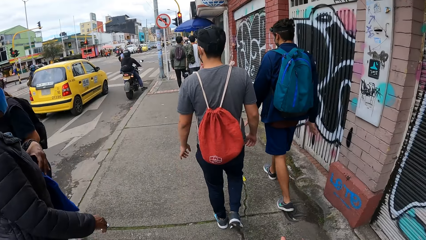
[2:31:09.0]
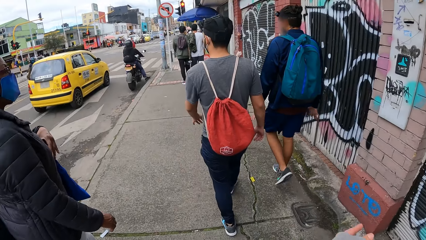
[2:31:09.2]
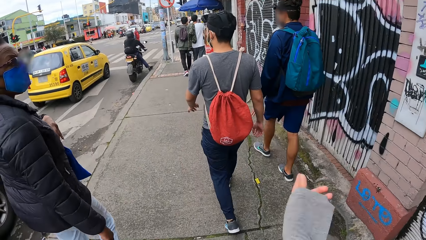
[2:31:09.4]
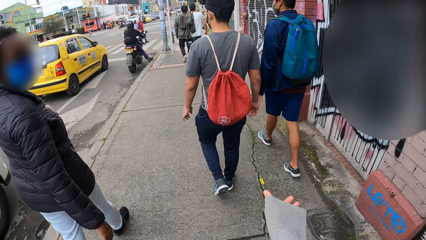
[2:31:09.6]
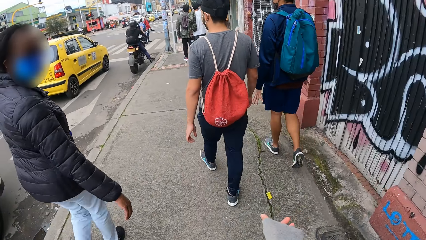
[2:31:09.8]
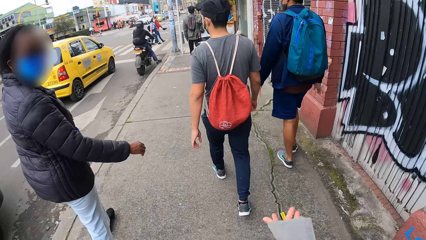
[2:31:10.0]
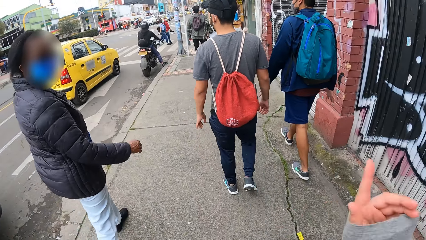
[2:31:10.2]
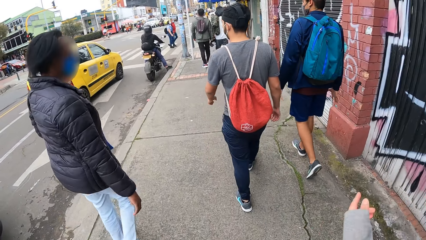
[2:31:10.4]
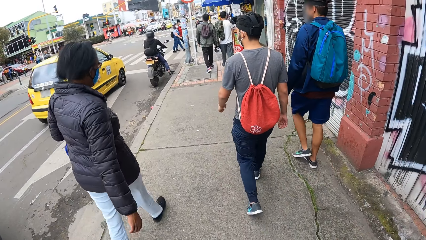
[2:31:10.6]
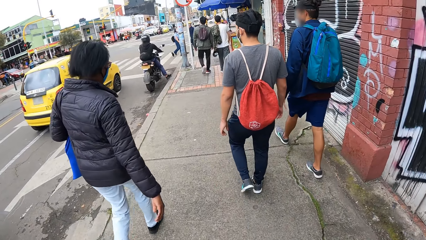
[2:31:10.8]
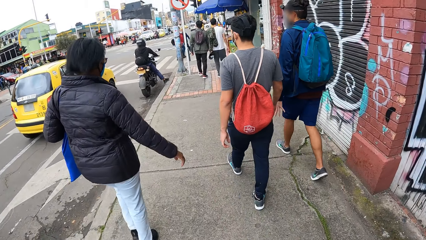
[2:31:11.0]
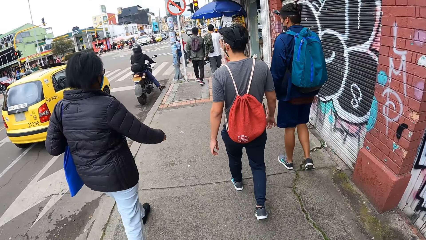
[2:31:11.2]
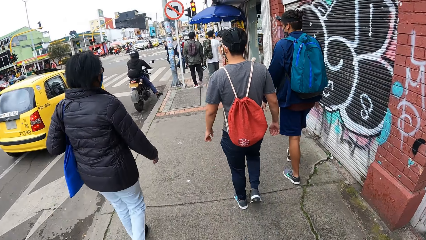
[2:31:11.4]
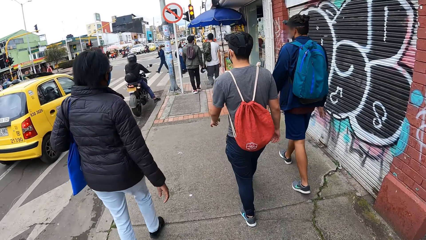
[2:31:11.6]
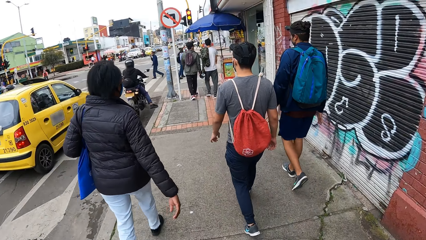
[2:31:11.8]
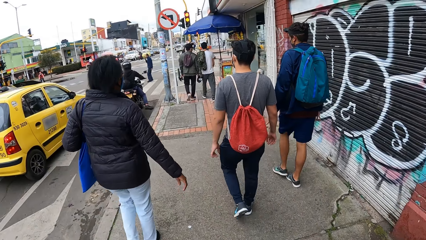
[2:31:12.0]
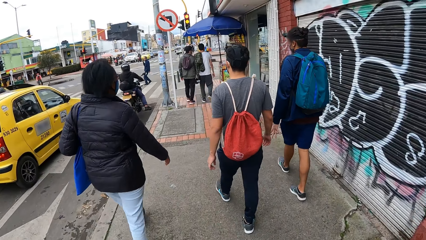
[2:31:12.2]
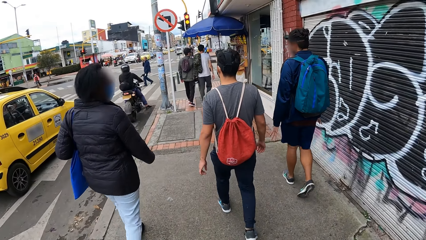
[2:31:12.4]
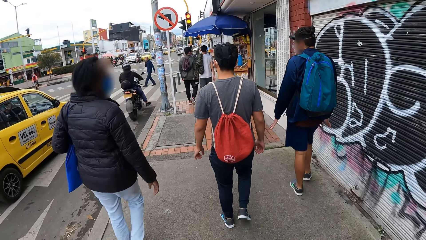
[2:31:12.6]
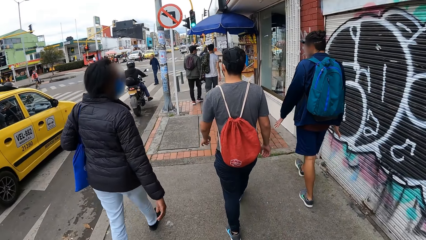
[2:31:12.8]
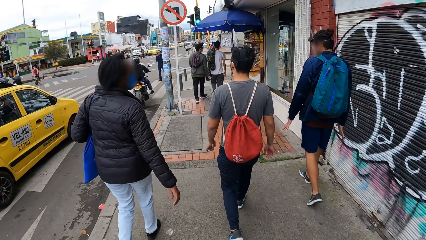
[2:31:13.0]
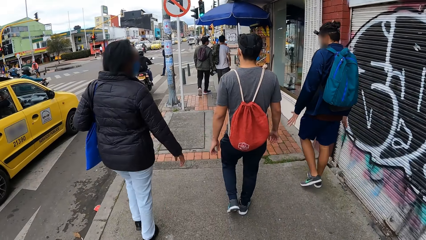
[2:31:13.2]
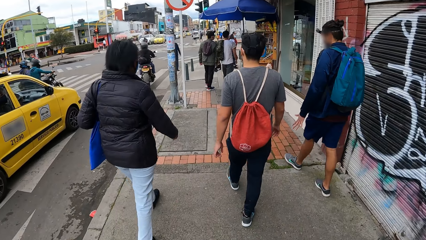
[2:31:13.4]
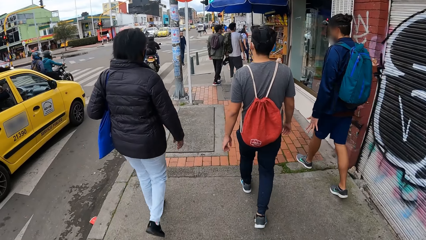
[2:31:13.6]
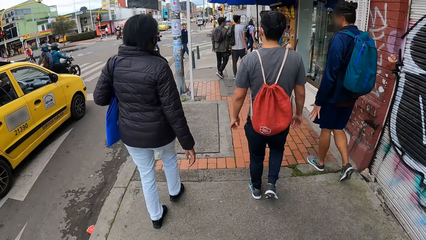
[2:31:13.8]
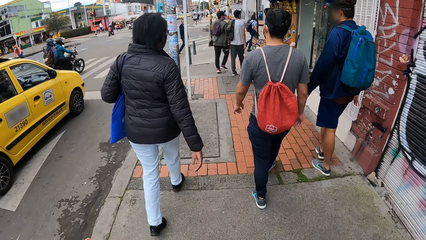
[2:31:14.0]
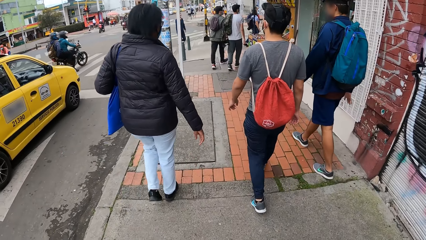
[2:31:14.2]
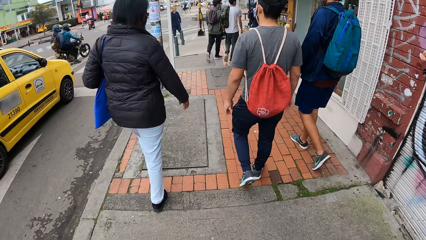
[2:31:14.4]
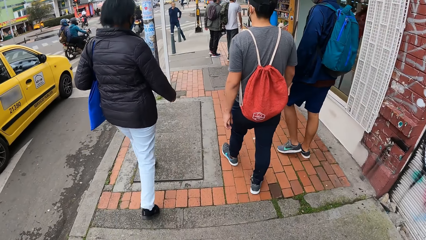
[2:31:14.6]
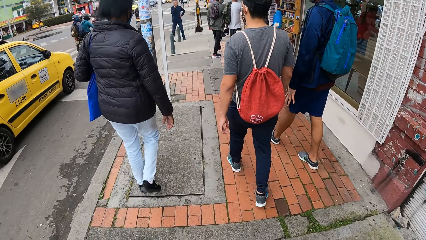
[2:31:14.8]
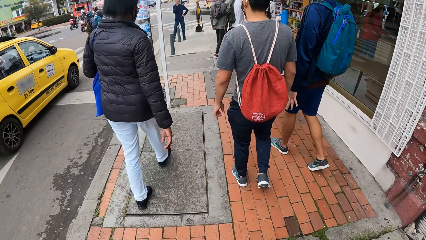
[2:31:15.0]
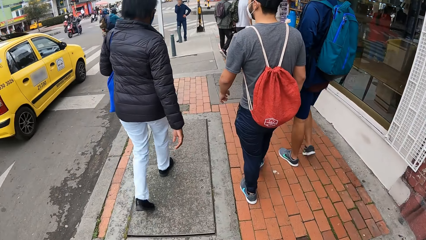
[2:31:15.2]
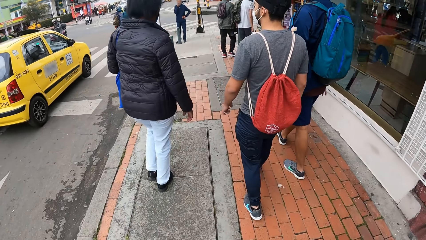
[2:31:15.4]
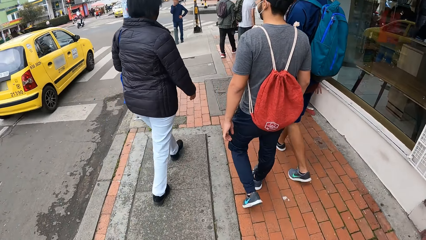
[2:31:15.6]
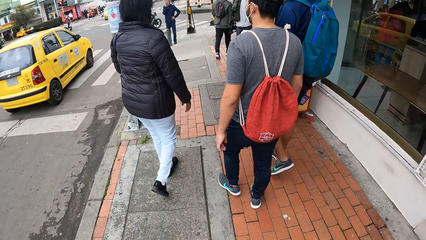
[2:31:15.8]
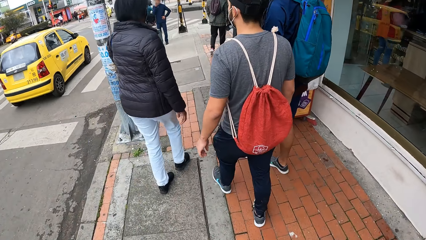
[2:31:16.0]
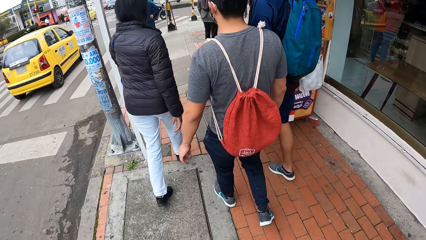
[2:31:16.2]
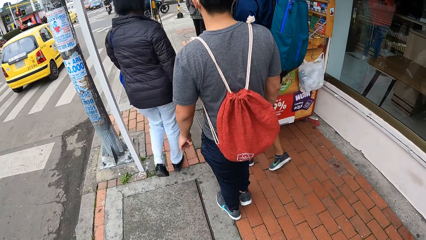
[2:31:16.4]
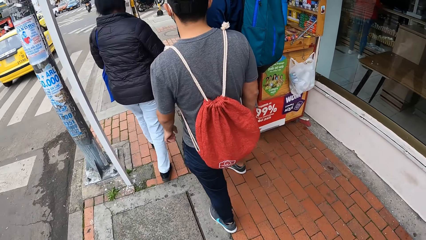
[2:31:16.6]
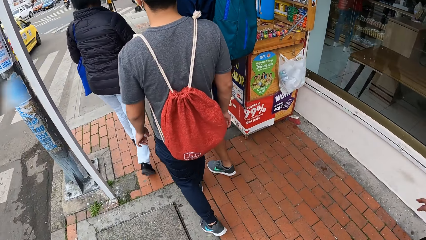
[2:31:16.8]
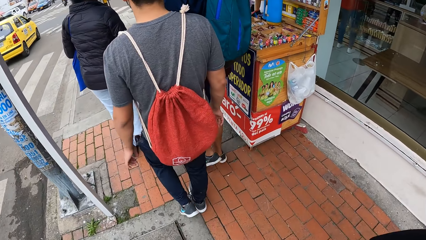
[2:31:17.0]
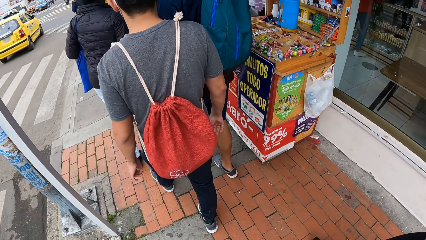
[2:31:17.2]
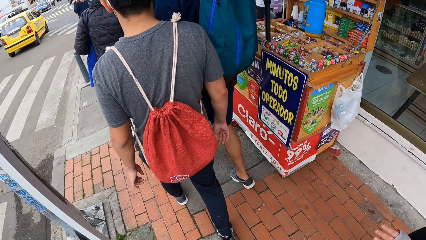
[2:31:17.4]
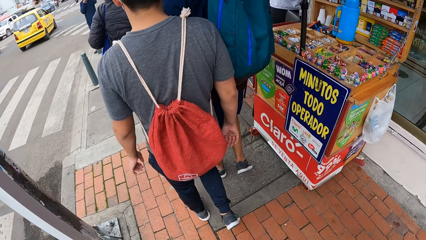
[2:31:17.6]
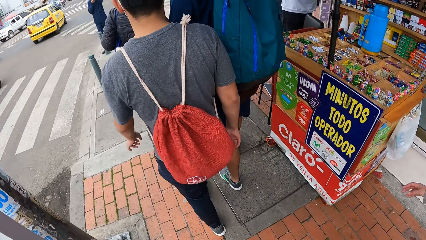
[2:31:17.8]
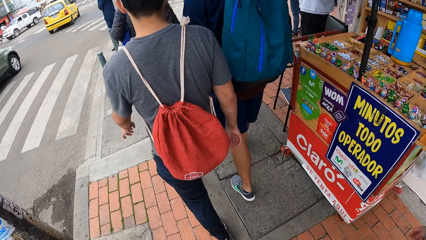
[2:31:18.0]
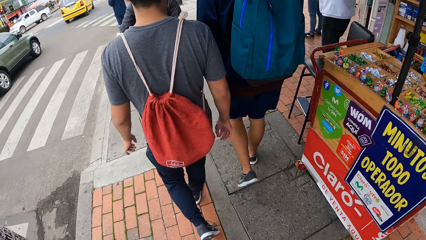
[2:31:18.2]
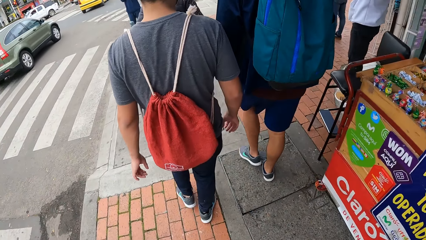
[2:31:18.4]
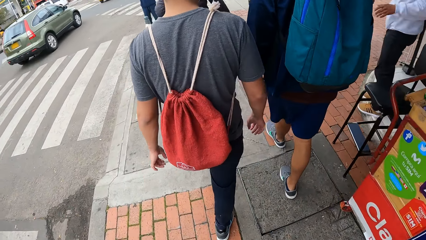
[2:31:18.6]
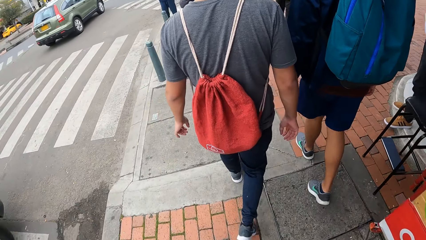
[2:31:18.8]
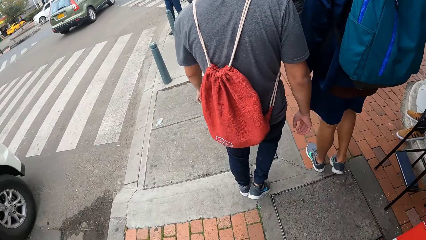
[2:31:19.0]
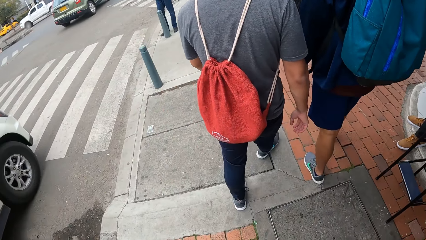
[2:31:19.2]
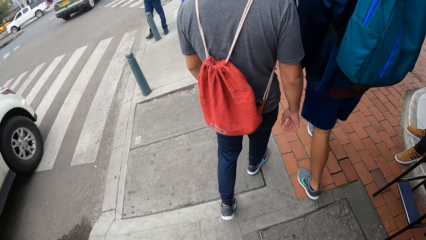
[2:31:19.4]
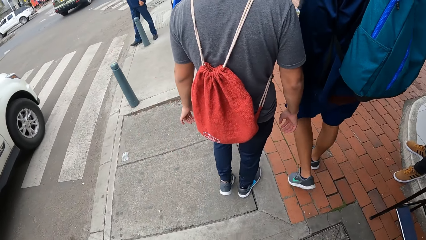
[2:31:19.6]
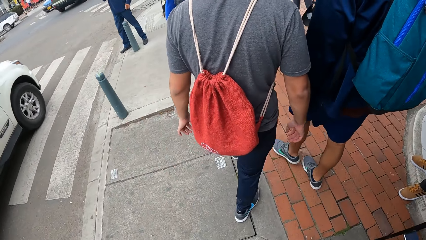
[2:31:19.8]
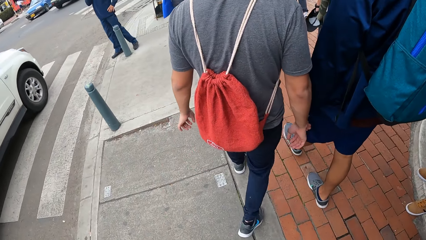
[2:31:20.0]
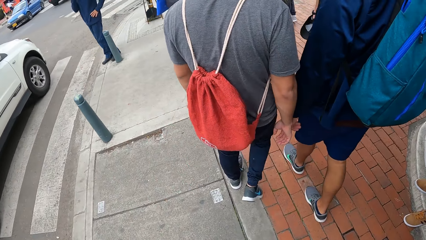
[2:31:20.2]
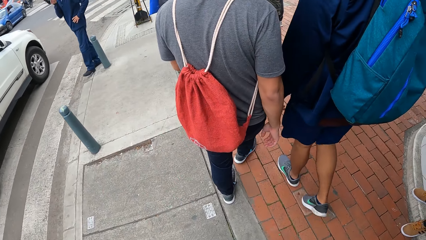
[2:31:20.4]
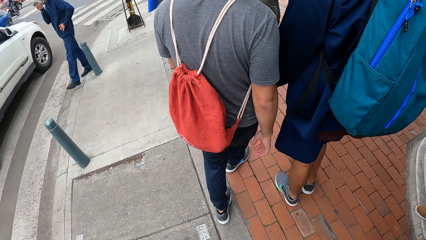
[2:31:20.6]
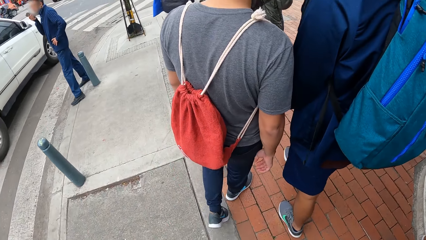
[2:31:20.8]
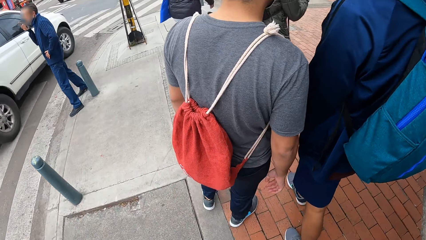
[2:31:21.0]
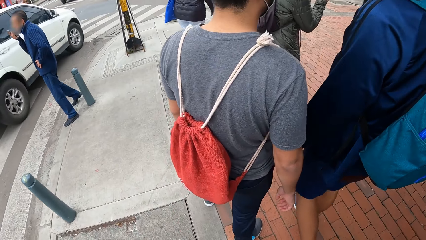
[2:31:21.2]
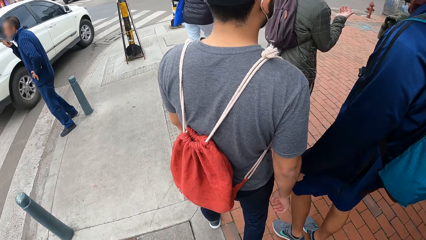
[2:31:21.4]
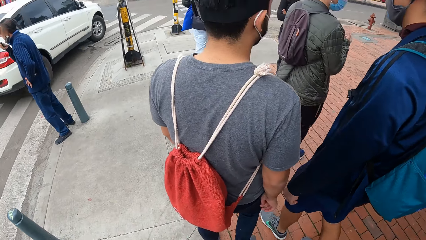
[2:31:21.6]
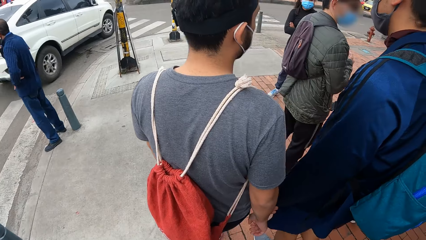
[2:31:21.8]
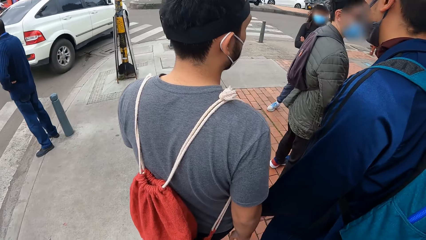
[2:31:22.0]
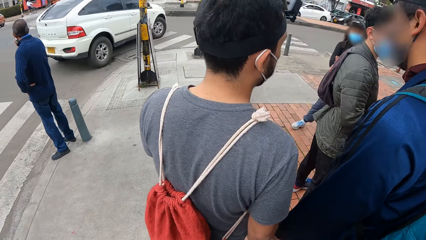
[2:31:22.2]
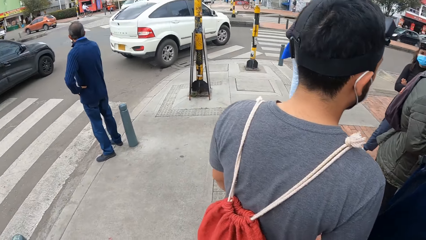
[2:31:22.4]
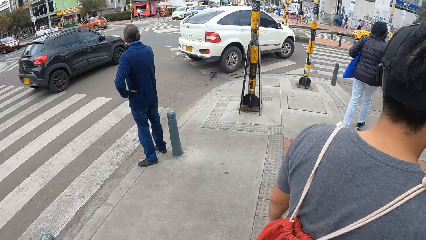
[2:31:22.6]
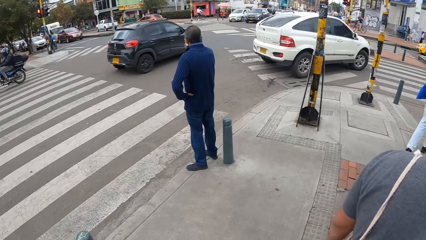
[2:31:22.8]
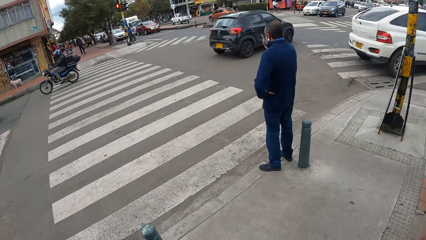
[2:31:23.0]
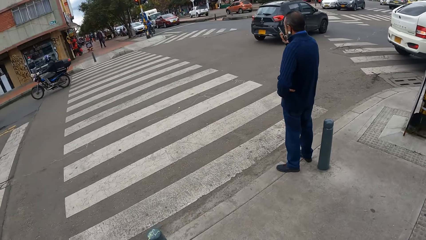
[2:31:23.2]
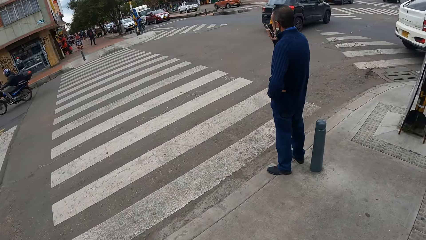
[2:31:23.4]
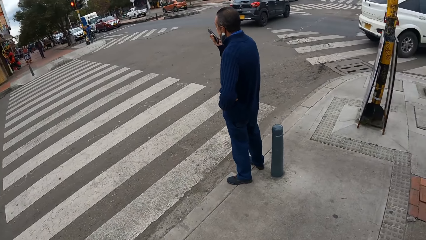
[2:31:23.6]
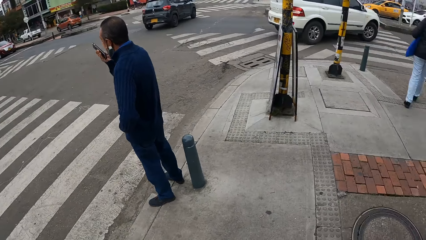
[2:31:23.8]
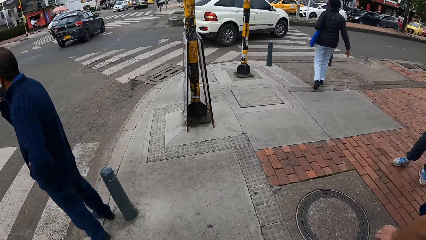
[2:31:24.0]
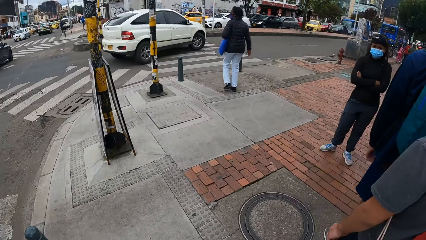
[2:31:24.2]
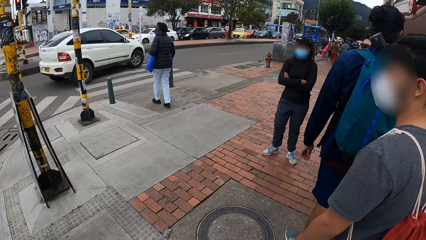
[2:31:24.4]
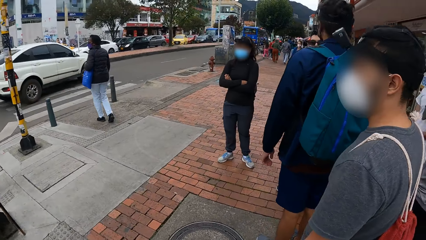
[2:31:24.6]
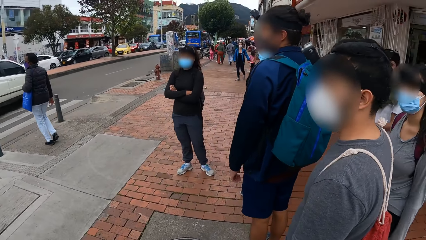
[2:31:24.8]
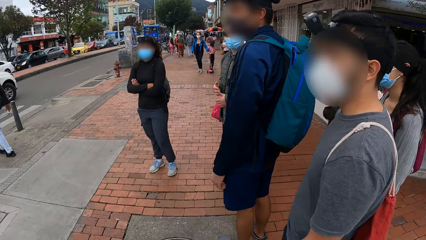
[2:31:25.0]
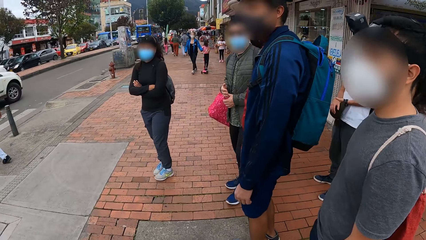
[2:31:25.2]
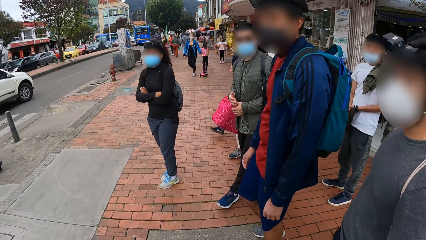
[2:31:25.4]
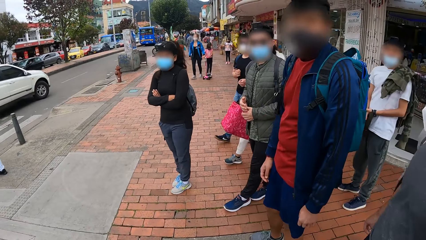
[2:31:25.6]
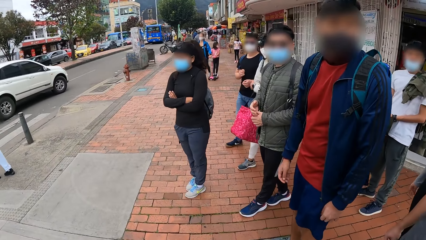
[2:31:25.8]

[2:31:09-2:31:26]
A woman walks past the camera wearer. The camera wearer converses with people. They walk on the road. A car drives past the camera wearer and a group of people. The camera wearer and the group of people stop for a while. The camera wearer converses with the people.
